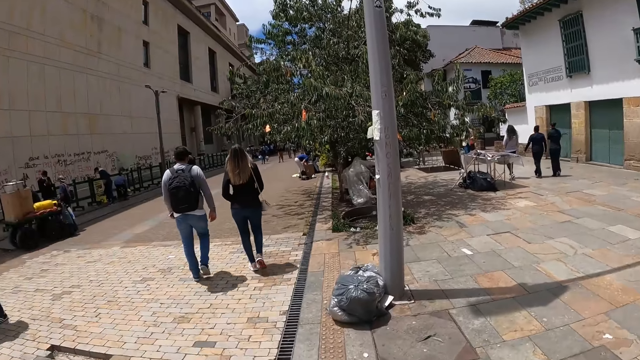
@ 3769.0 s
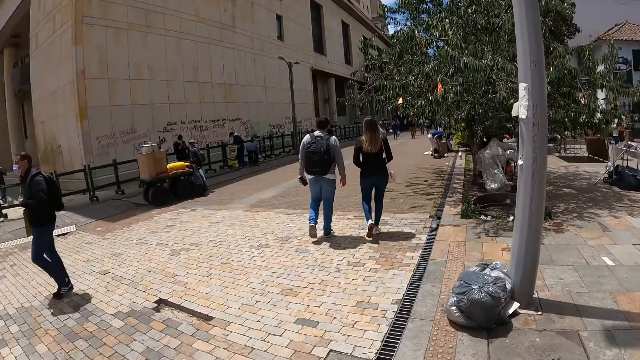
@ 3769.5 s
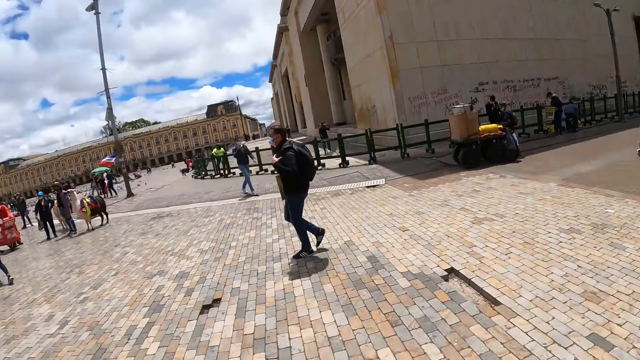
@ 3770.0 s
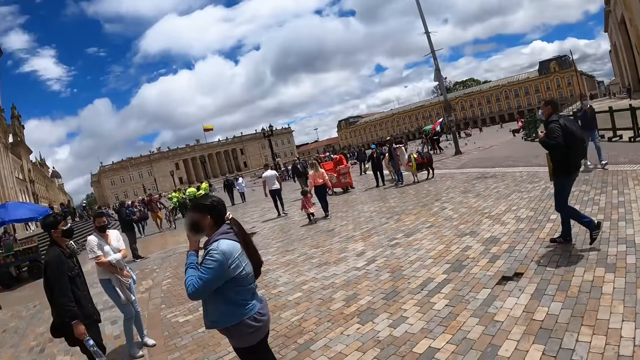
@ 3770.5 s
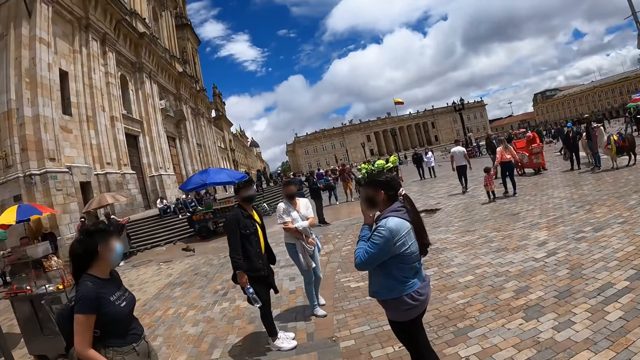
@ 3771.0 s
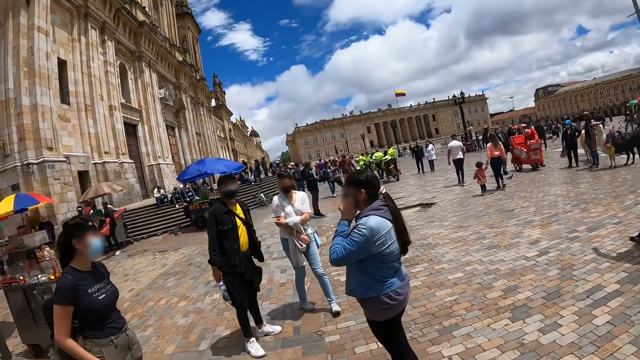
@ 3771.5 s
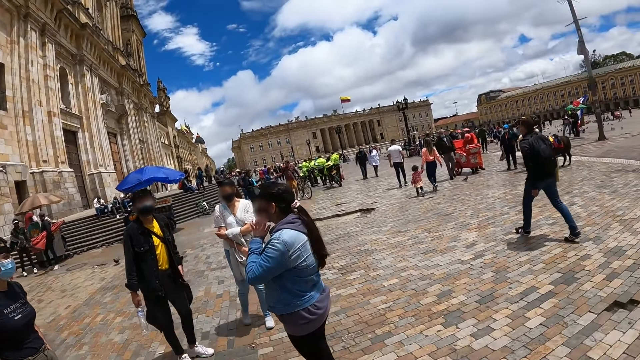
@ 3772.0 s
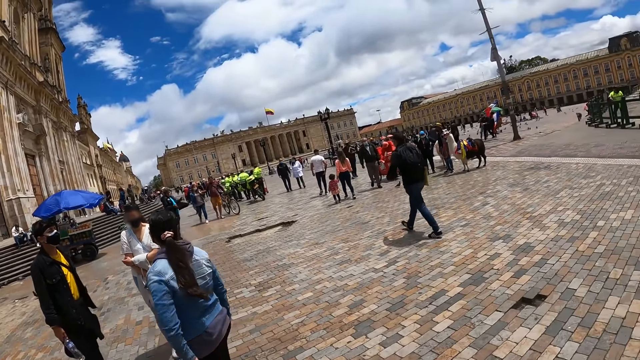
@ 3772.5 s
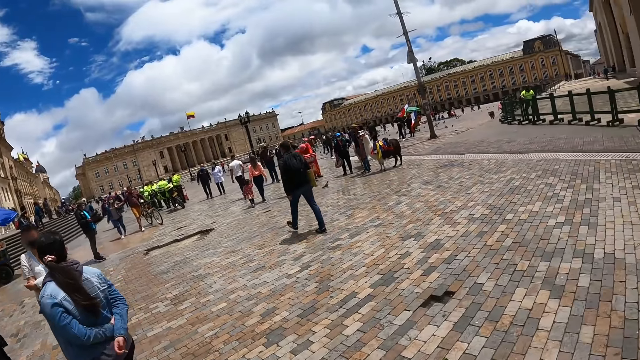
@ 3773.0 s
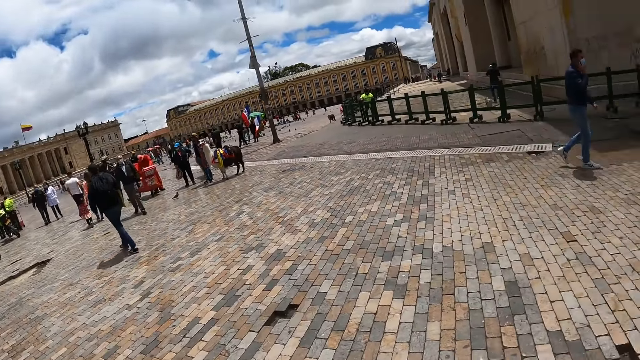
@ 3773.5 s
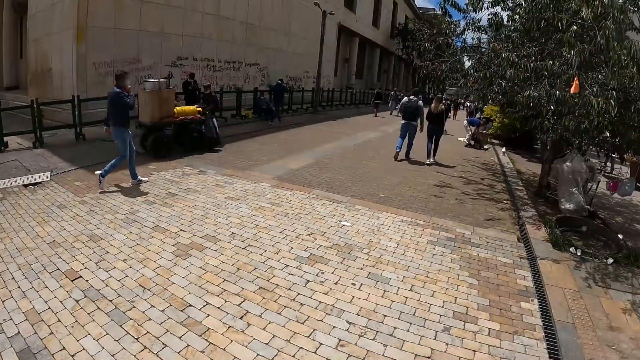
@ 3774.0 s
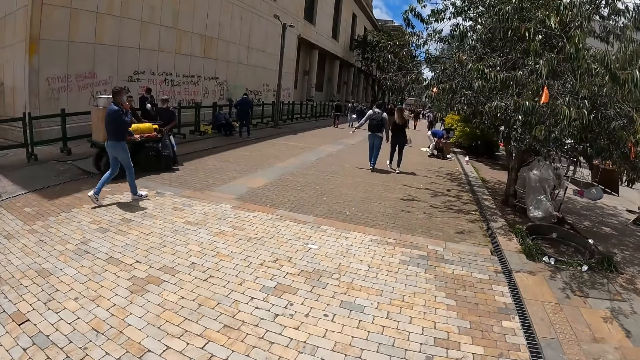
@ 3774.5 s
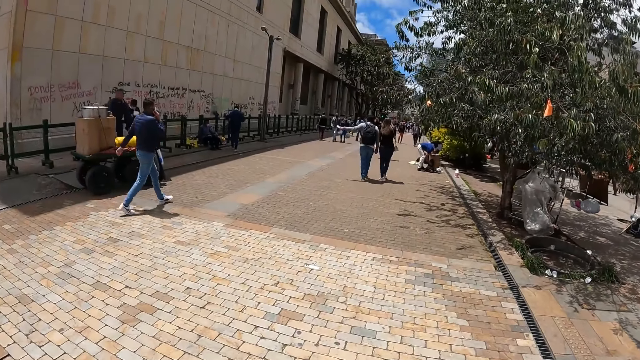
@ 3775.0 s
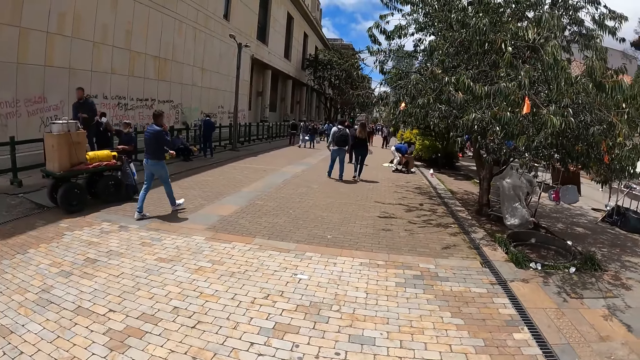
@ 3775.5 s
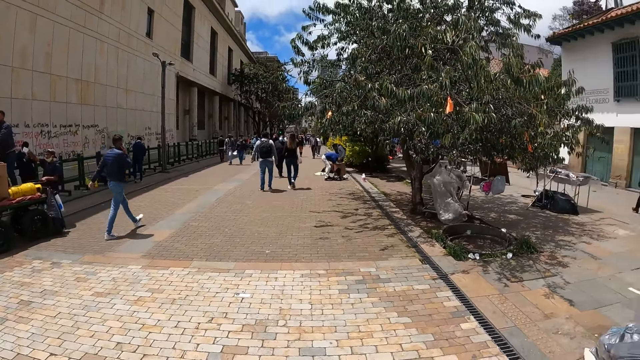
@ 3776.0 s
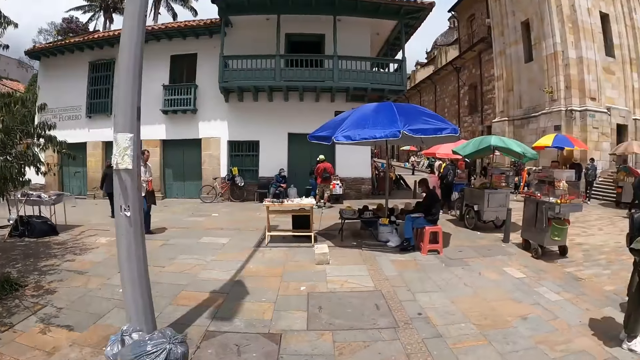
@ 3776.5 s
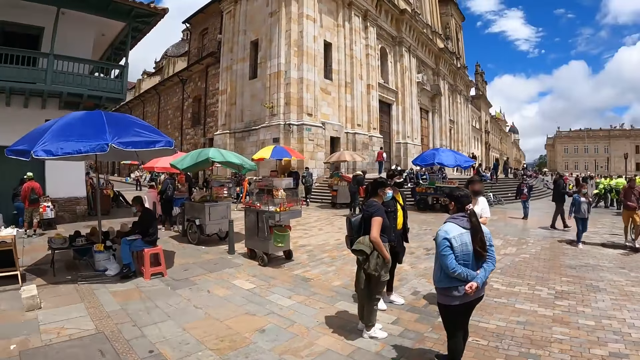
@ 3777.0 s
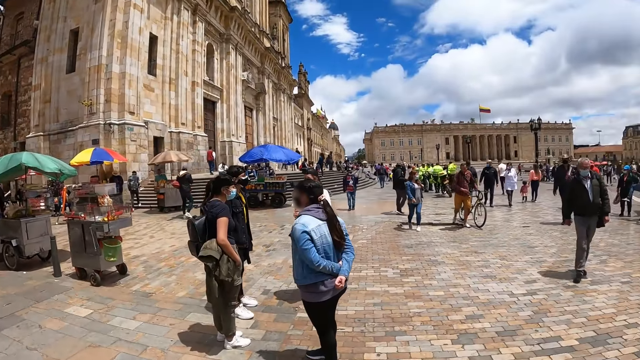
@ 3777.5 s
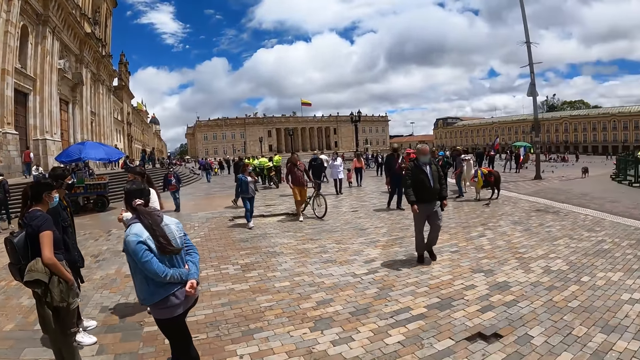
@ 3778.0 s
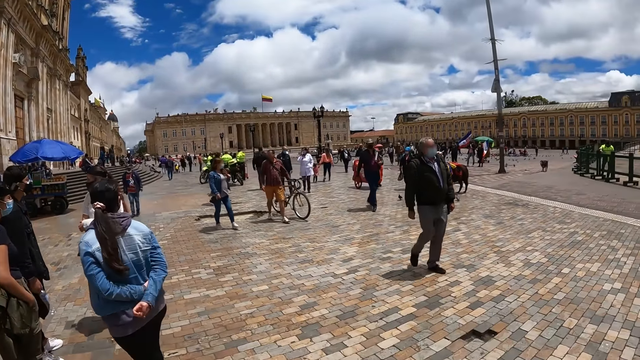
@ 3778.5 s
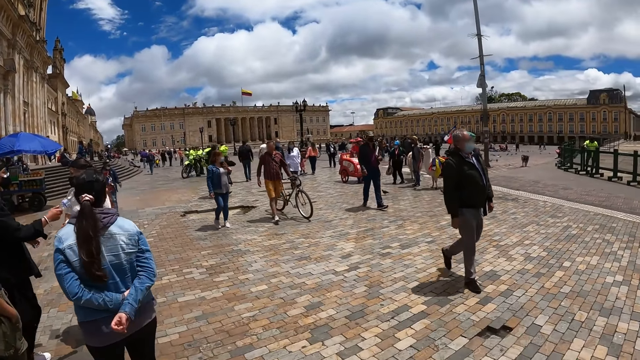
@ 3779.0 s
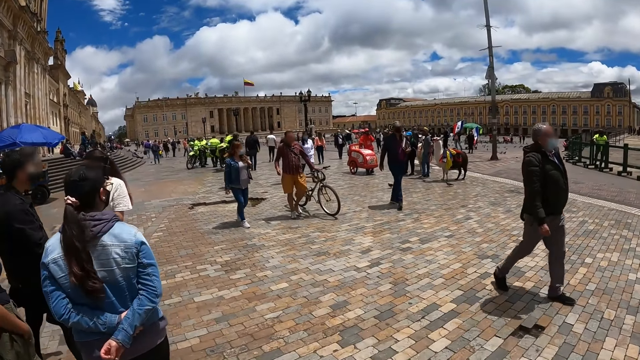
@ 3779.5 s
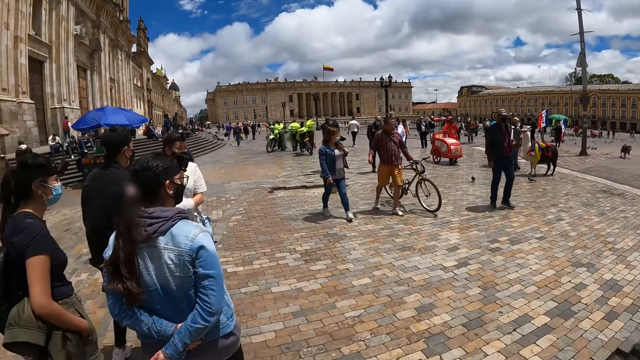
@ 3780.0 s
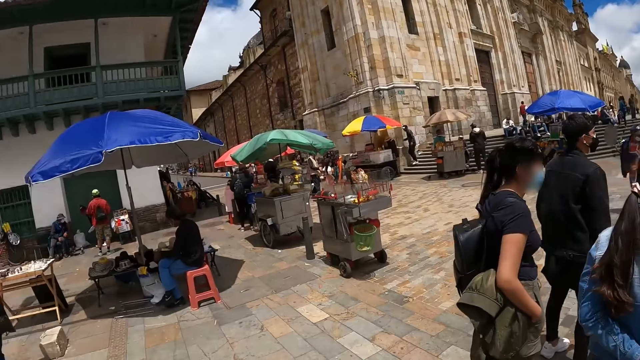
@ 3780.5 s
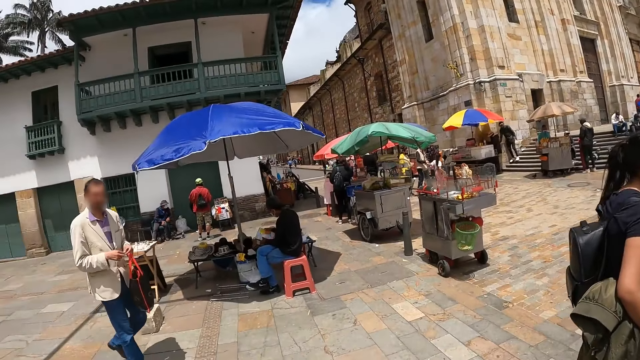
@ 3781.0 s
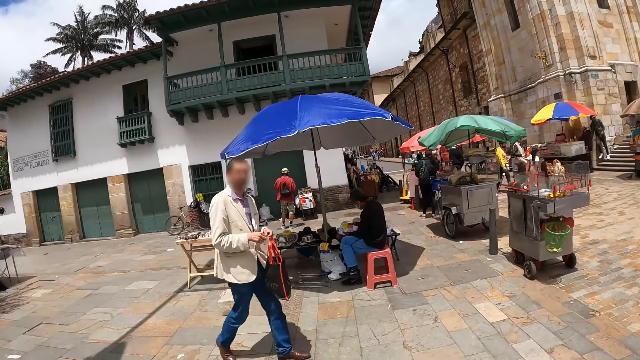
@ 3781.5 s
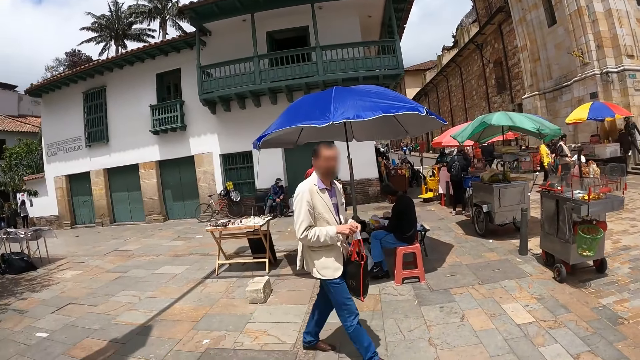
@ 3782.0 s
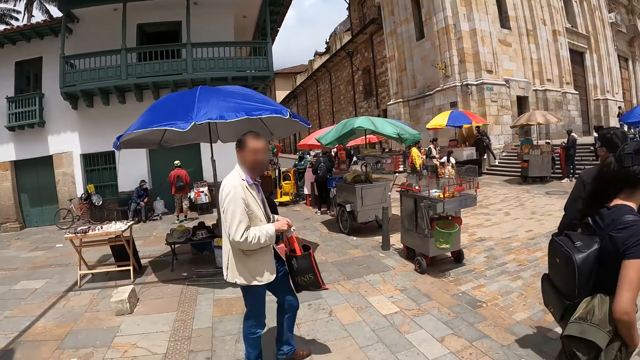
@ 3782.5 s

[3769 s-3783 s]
The camera wearer looks around. They walk outside. They look around.

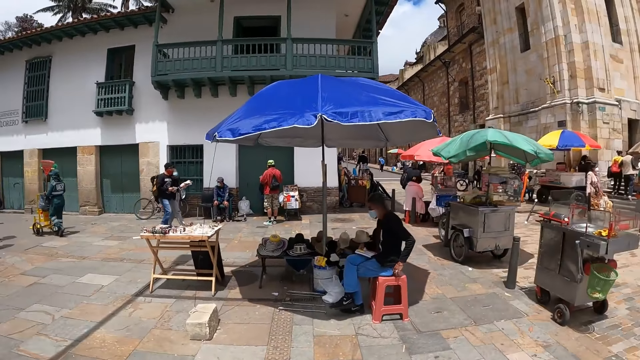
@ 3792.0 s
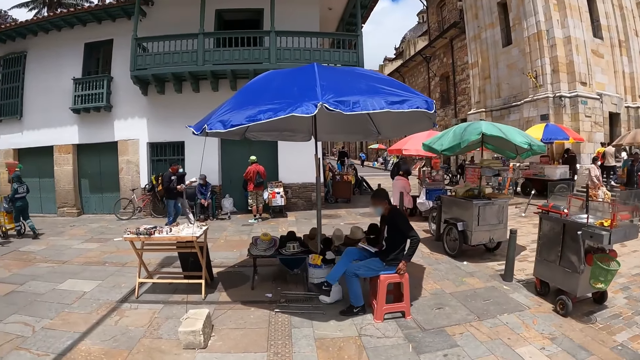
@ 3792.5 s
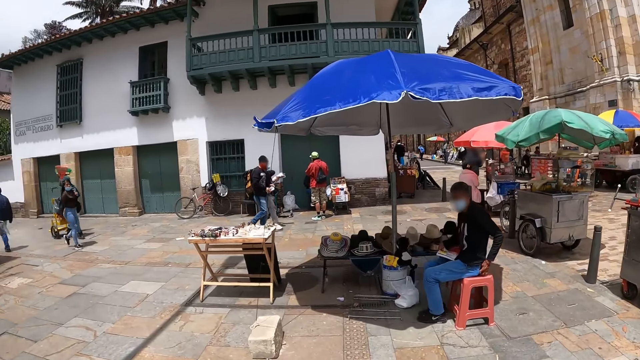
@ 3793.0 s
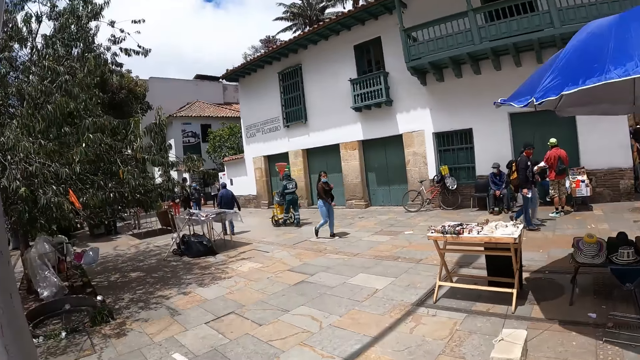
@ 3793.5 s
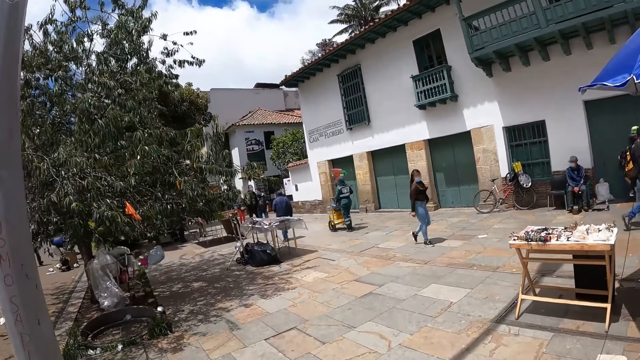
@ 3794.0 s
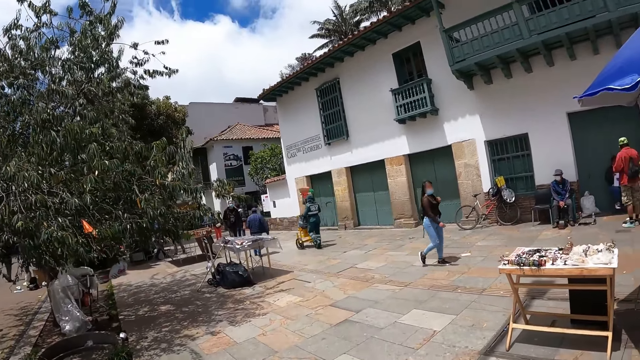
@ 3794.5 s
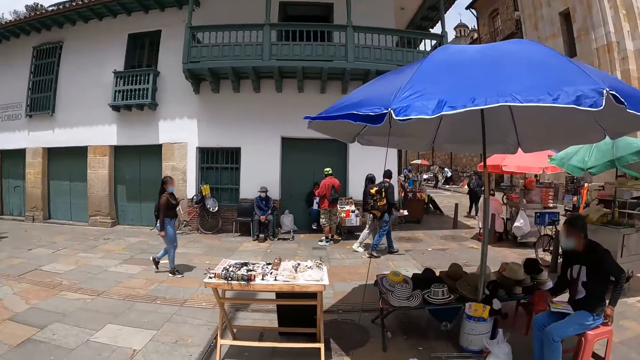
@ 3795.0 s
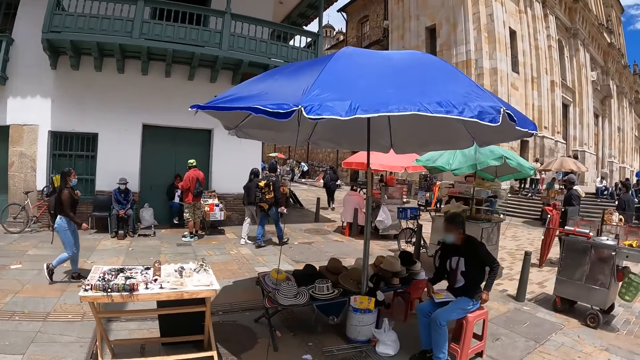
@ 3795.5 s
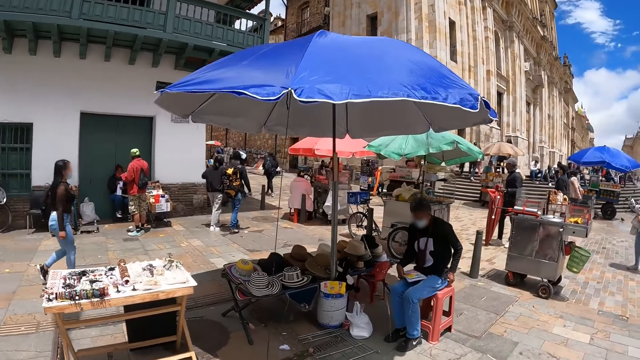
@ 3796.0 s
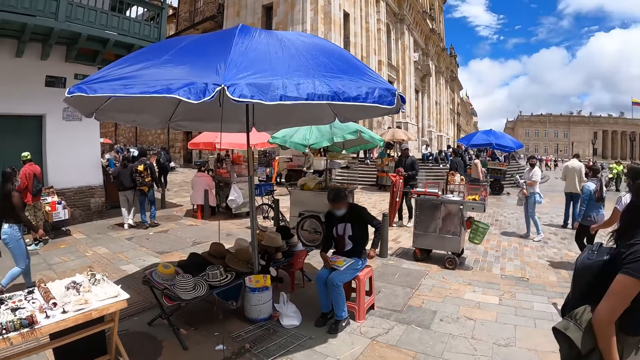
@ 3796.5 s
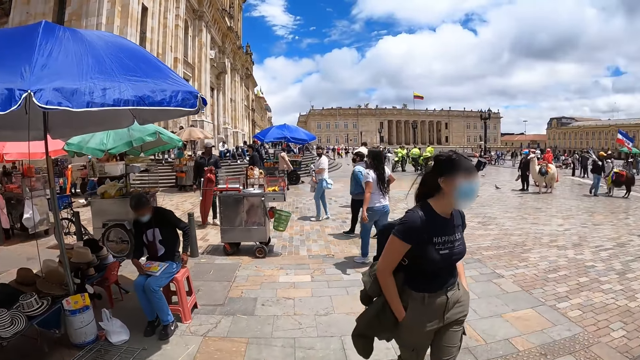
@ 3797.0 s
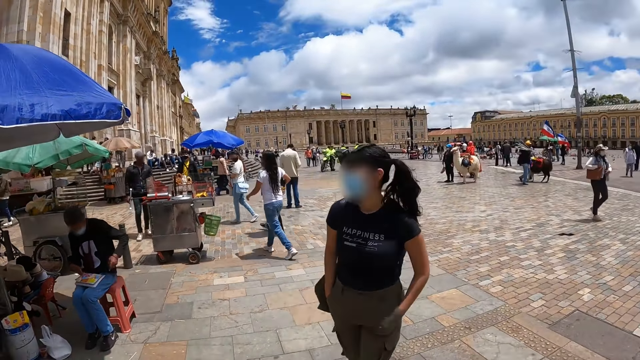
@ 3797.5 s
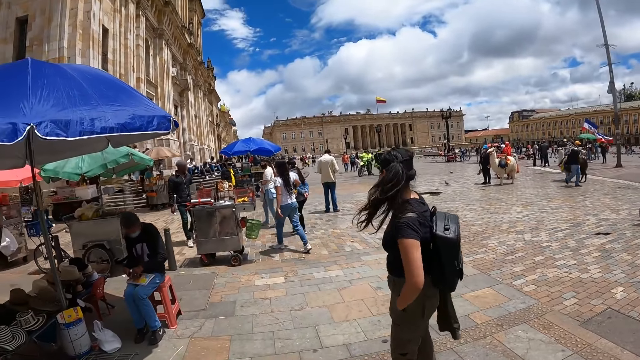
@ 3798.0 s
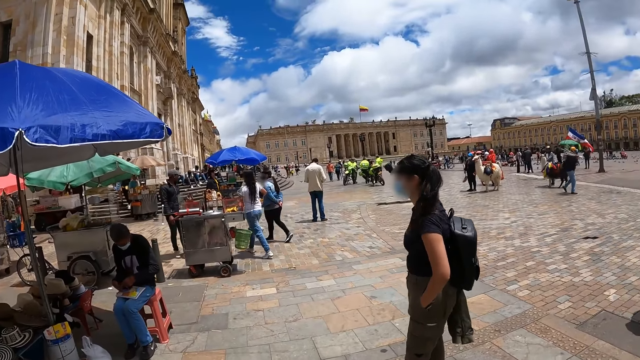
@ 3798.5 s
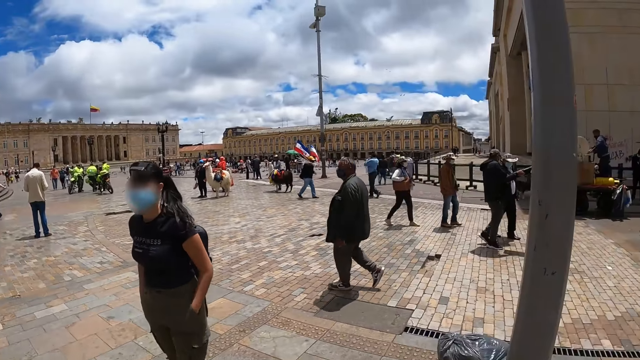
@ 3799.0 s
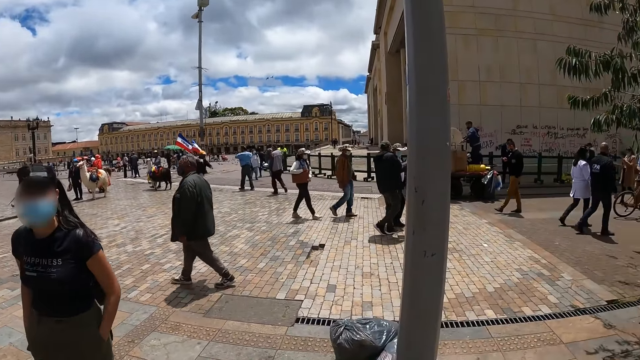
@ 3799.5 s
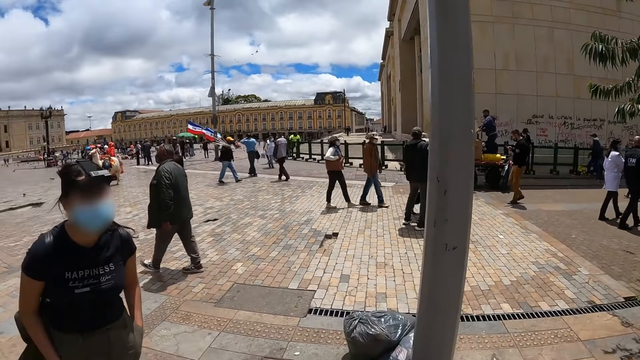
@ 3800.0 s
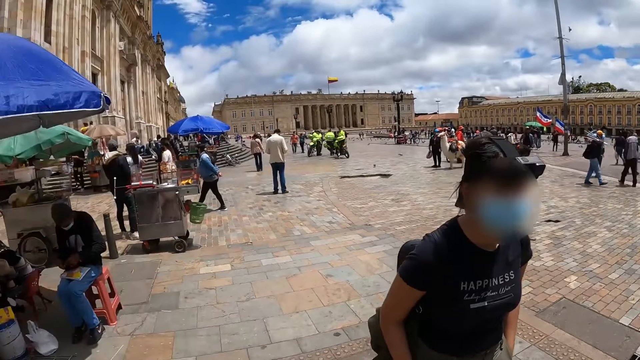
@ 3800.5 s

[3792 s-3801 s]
The camera wearer walks outside. They look around the park.
